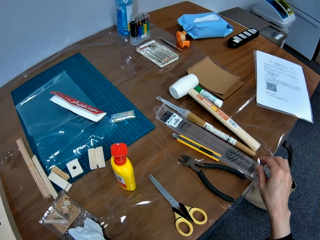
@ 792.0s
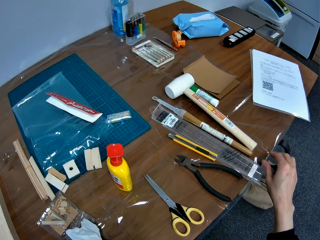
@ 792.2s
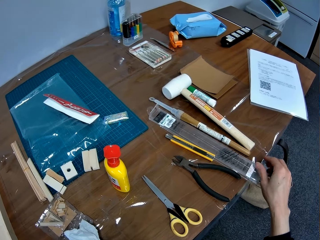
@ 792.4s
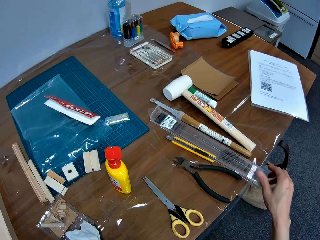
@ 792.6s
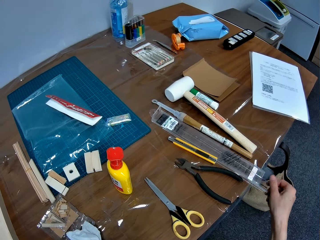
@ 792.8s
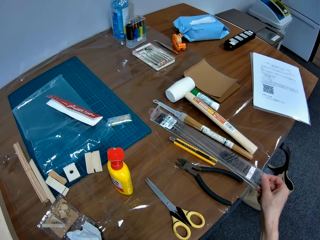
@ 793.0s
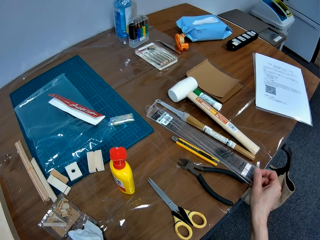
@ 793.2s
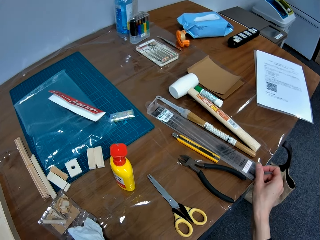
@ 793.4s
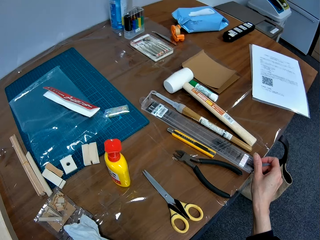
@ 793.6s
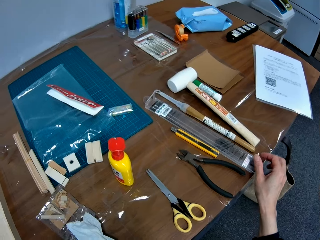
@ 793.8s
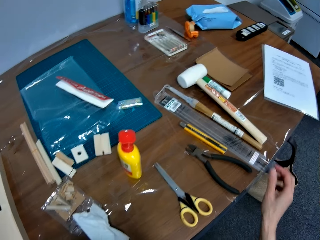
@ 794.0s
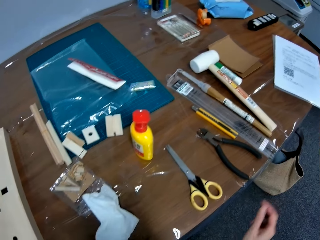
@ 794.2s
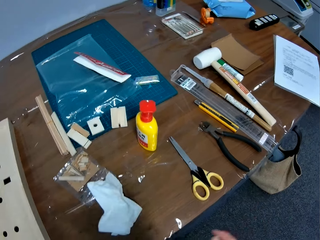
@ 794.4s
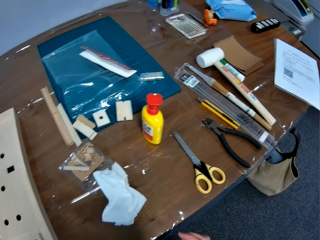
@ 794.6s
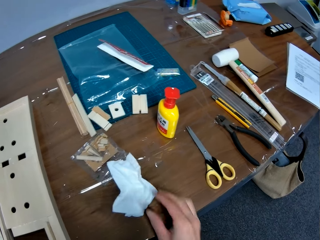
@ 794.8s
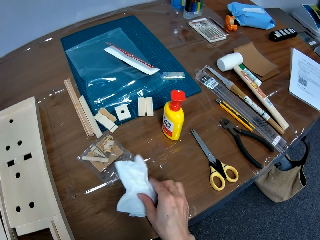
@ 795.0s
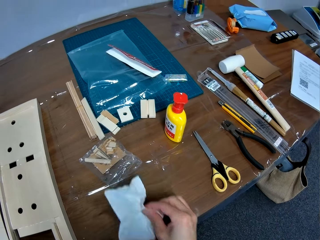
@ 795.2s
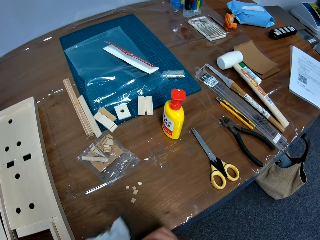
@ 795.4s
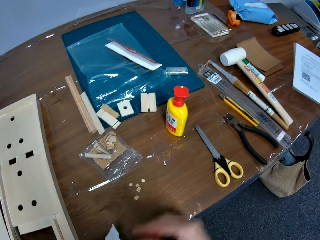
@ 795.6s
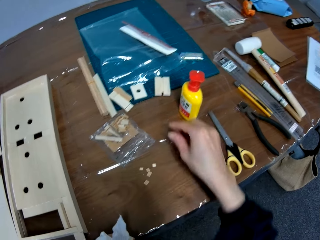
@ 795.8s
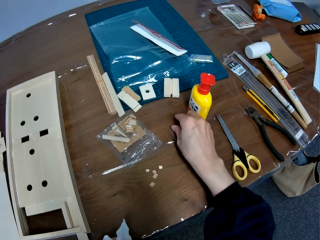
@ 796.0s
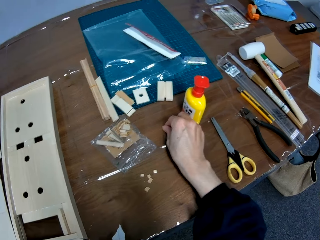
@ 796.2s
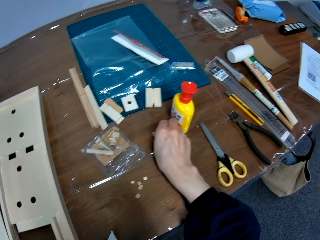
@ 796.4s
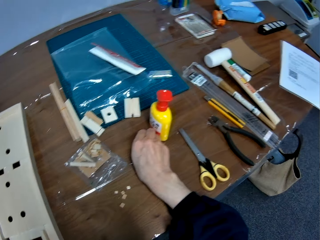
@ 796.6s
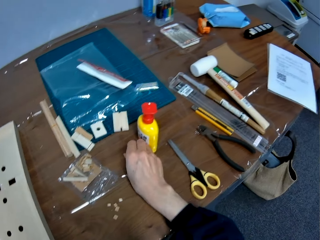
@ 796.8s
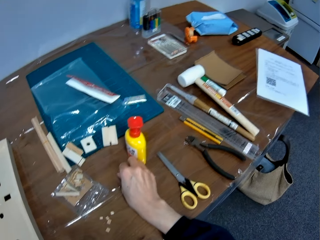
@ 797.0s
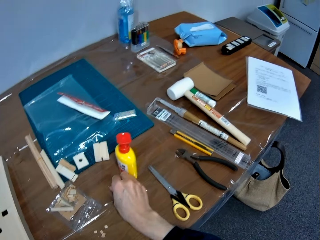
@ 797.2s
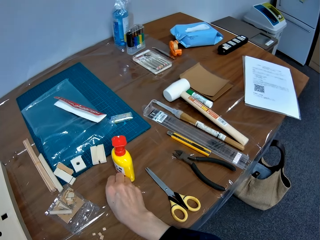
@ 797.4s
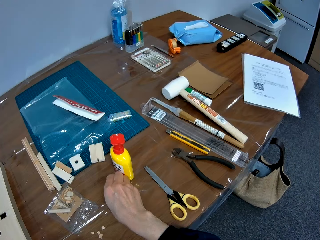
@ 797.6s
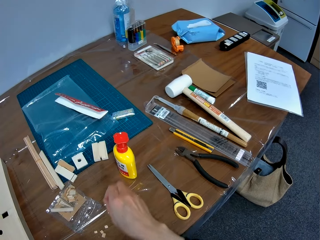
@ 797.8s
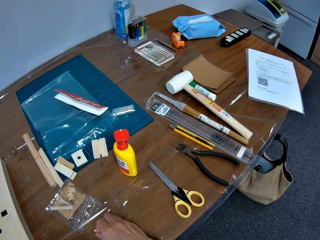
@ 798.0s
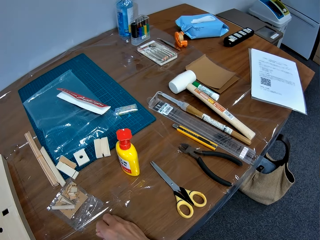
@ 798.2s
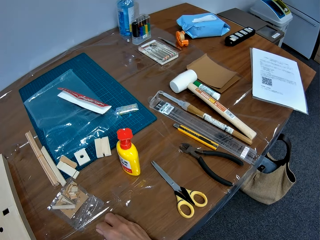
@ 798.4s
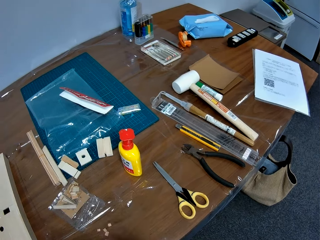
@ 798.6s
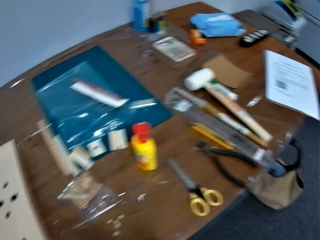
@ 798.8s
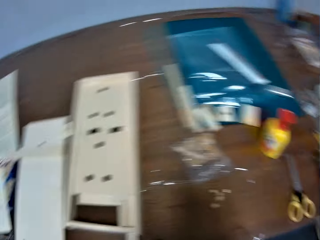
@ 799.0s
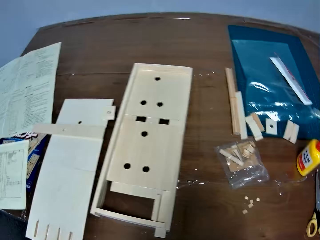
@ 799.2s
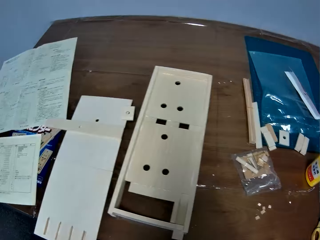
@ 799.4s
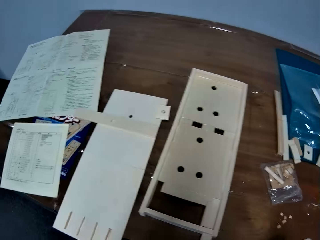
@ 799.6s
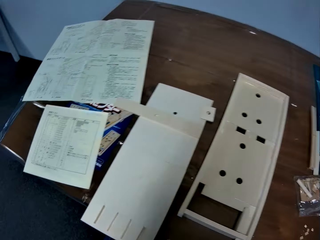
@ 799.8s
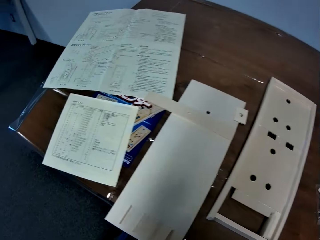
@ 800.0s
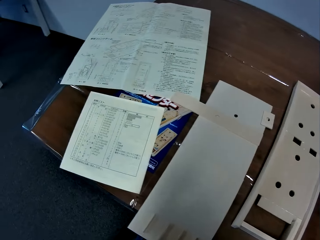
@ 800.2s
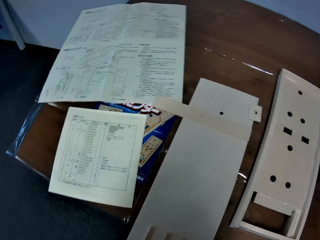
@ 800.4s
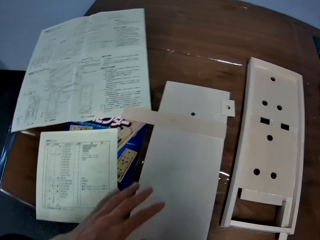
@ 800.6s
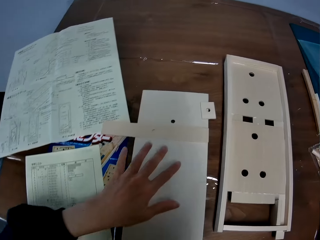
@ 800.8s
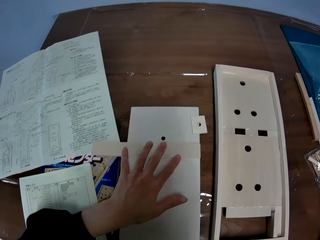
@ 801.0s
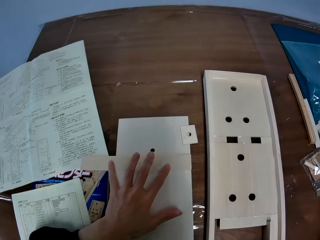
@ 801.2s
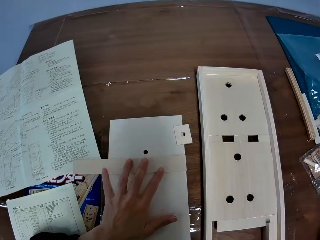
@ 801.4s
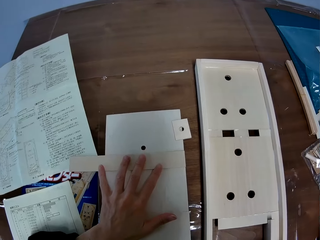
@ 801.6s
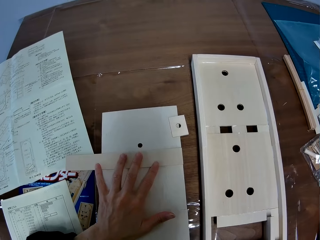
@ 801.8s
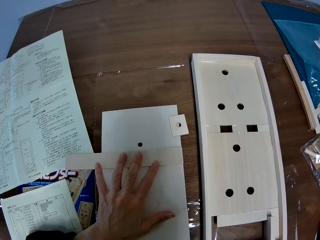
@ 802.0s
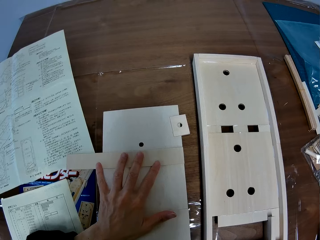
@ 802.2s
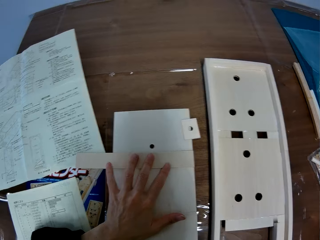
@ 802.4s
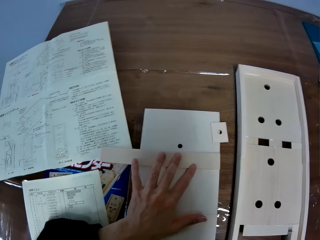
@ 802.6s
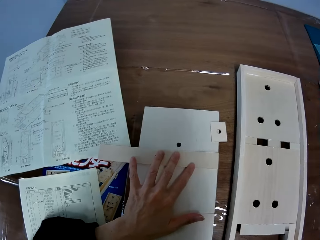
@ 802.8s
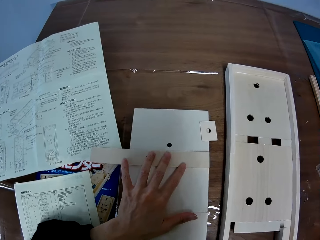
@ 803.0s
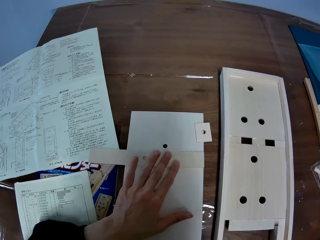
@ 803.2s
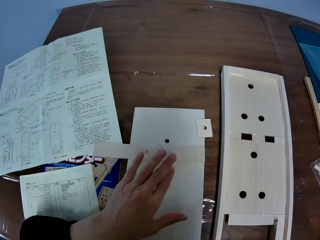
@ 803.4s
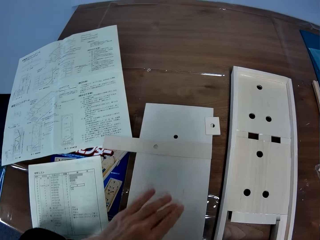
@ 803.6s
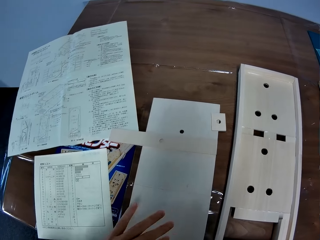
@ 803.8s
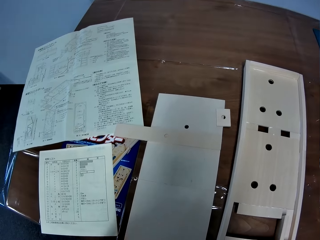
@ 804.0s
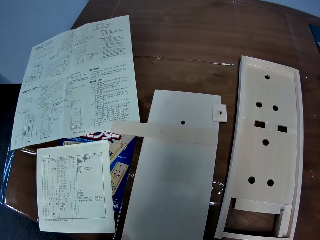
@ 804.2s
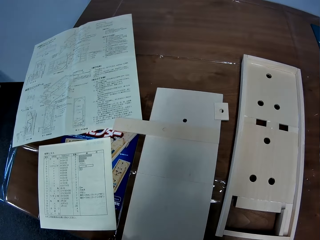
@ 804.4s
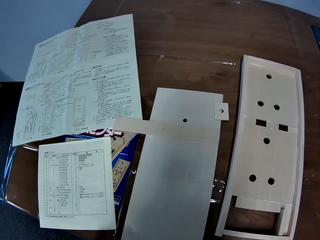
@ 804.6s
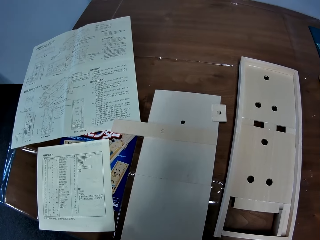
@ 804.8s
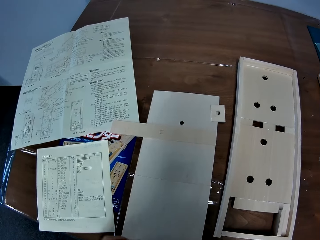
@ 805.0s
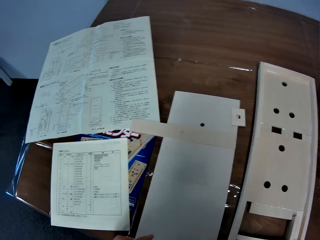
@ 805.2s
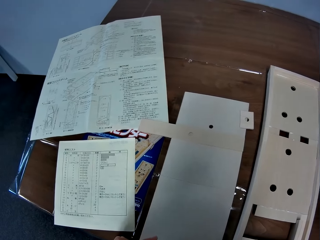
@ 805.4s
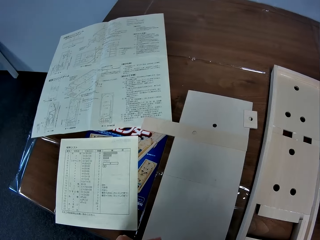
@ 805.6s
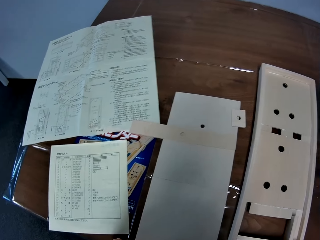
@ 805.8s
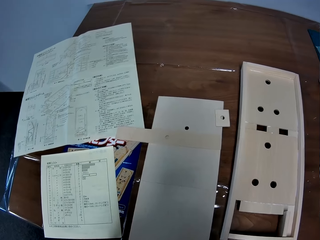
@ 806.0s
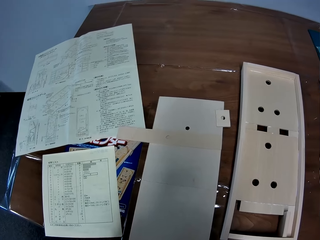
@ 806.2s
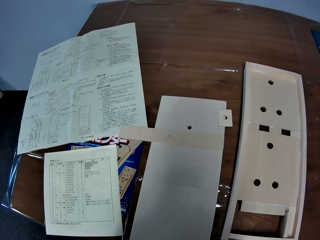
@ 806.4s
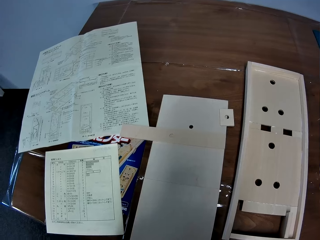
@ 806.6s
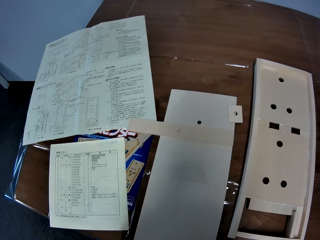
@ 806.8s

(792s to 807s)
The camera wearer moves a crafting material on the table. He pushes the ruler on the table with his right hand. He touches the ruler on the table. He picks up the white piece of cloth from the table with his right hand. He picks up a tiny piece of wood from the table with his right hand. He drops the tiny piece of wood beside some pieces of wood on the table. He places his left hand on the flat wood sheet on the table. He holds the wooden pin ball machine. He takes his left hand off the flat wood sheet on the table. He looks at the table.

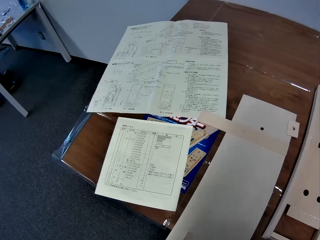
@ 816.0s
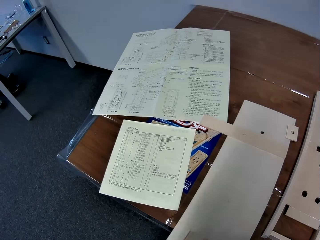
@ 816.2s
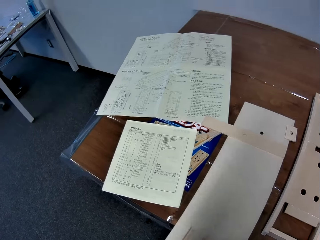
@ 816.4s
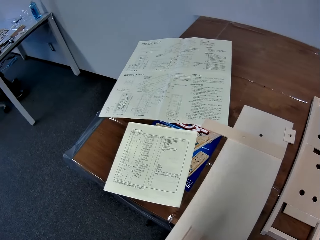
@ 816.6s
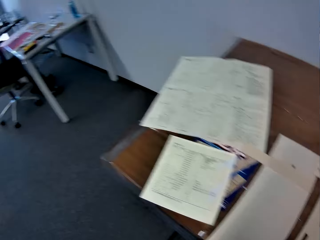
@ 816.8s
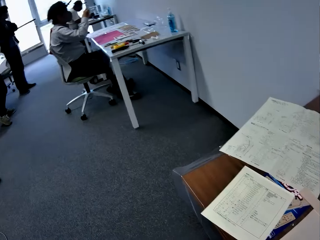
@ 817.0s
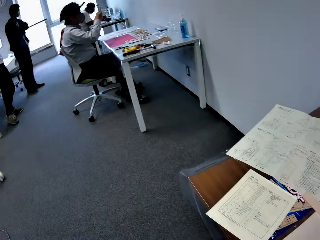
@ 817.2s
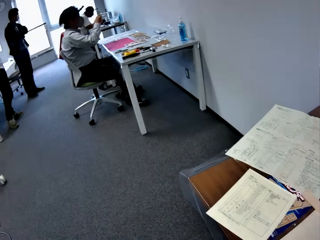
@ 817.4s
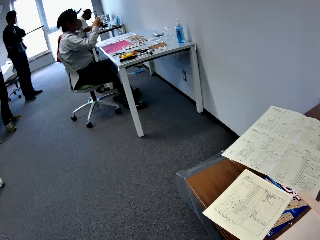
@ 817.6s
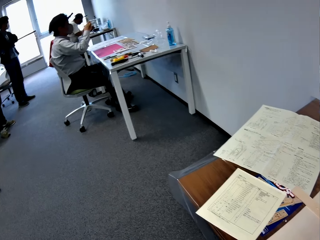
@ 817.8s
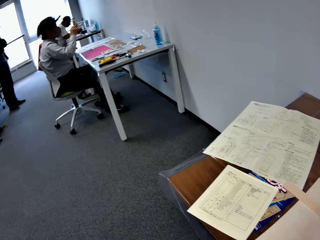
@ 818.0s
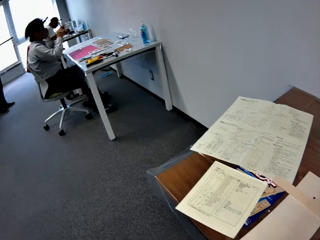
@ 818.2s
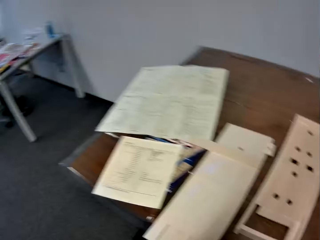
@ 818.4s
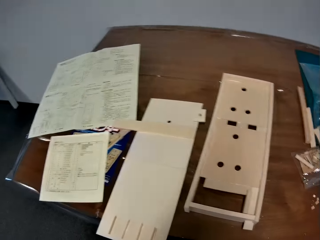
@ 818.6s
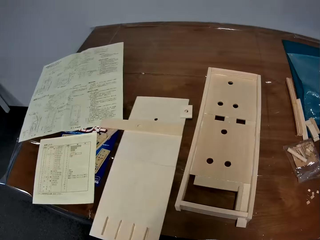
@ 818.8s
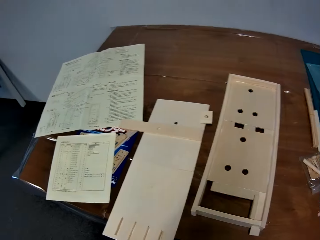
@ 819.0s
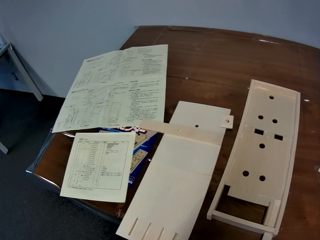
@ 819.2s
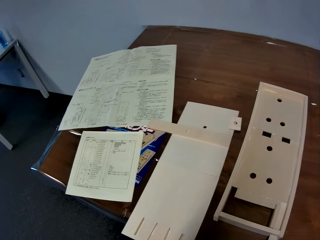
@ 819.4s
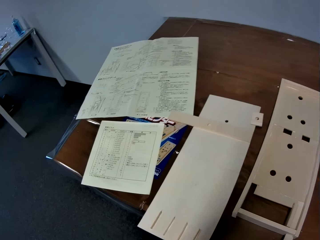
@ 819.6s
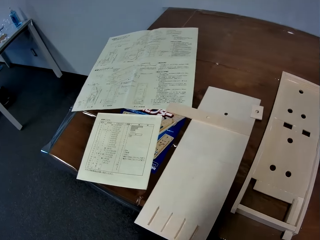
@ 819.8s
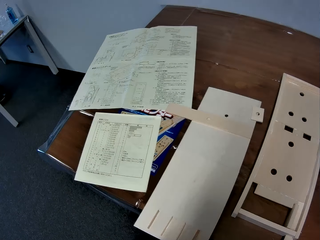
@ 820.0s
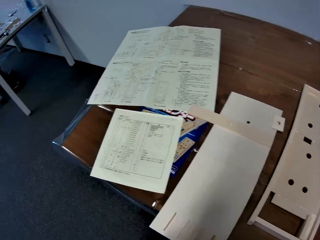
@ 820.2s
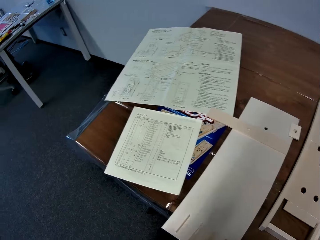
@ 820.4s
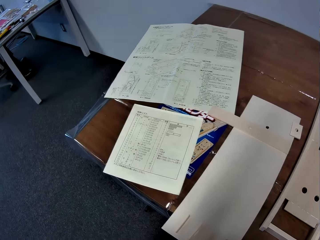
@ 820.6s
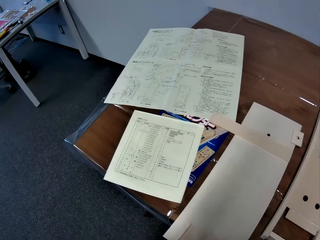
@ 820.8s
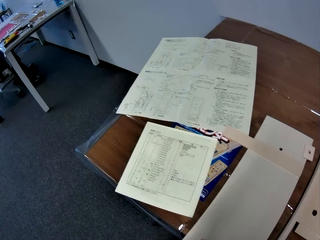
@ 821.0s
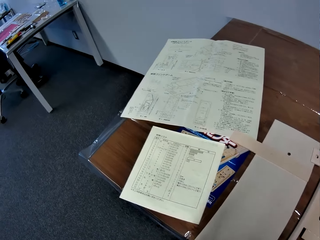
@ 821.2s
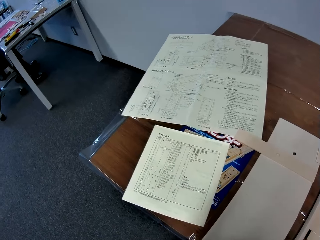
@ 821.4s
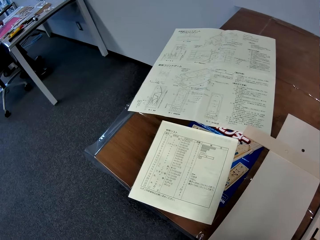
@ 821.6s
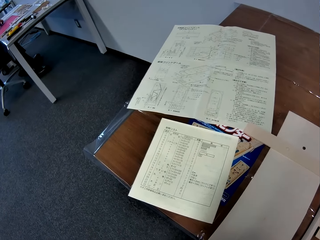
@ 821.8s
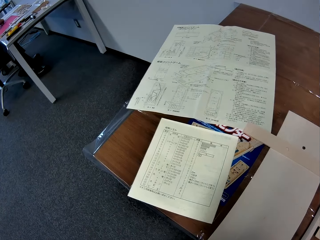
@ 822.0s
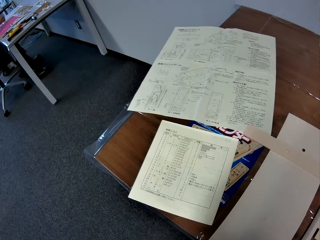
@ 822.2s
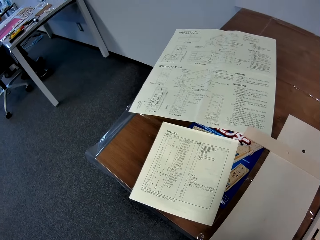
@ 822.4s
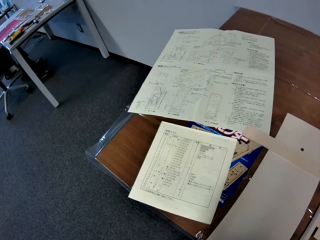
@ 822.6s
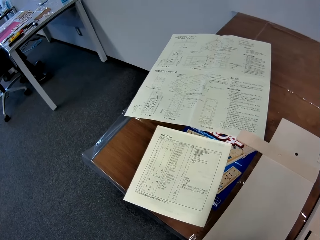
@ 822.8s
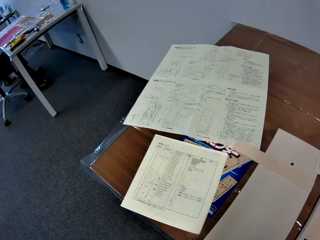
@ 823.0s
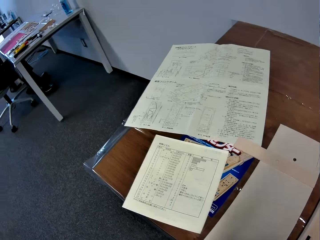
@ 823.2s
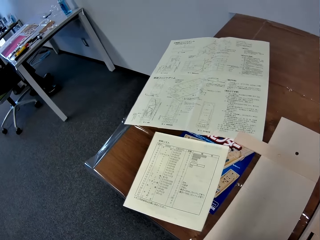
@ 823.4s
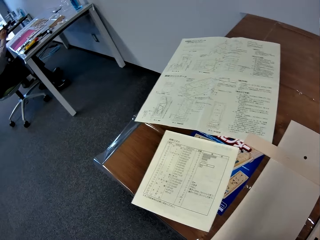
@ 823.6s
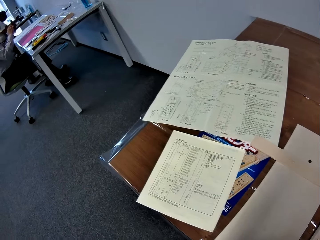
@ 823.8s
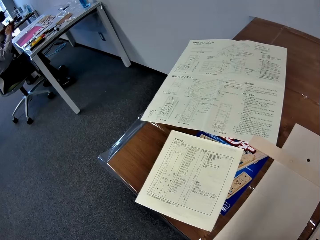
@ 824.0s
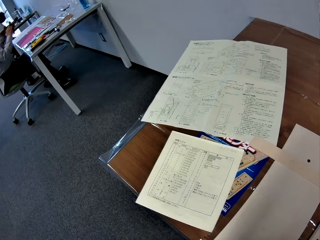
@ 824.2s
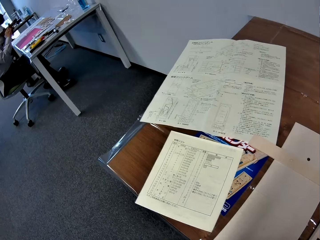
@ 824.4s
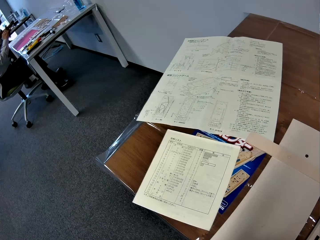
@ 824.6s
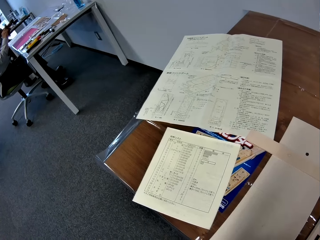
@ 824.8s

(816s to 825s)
The camera wearer looks at people across the room. They look at the table.
